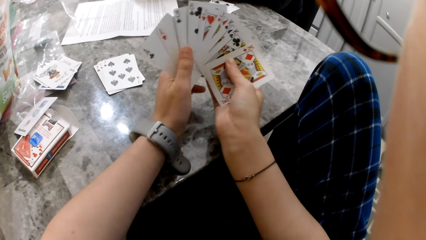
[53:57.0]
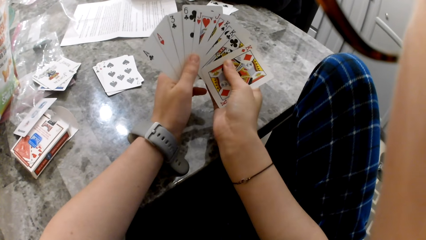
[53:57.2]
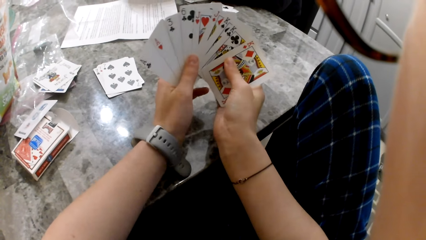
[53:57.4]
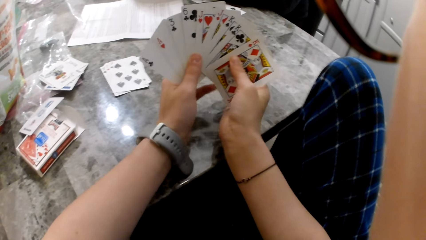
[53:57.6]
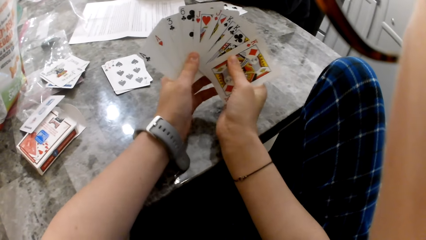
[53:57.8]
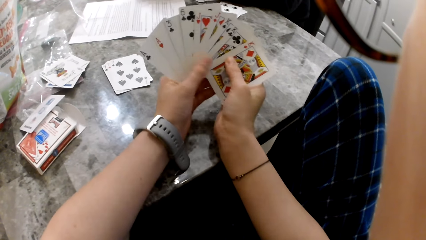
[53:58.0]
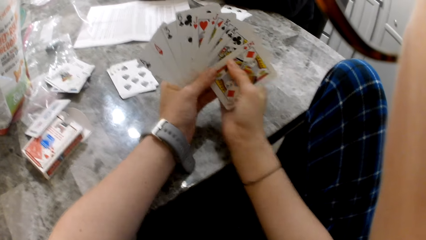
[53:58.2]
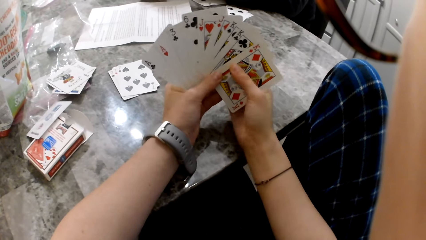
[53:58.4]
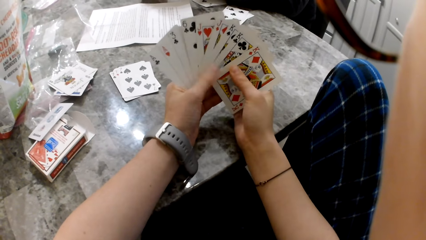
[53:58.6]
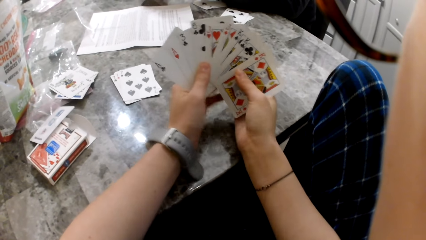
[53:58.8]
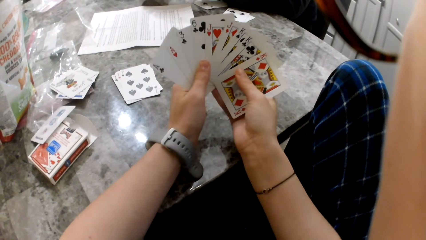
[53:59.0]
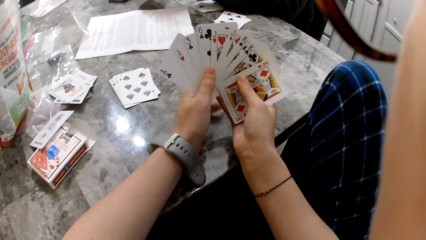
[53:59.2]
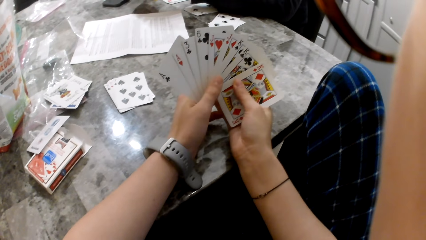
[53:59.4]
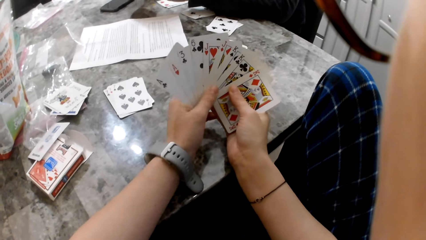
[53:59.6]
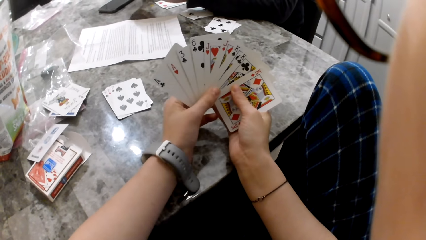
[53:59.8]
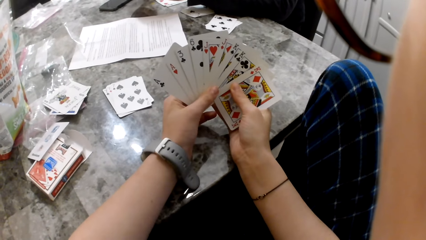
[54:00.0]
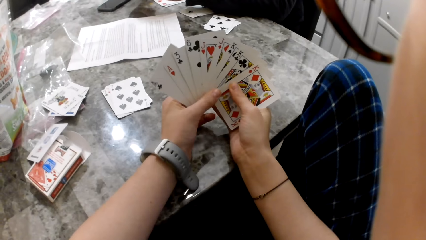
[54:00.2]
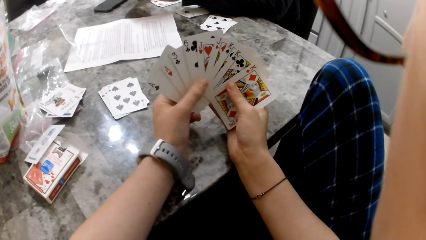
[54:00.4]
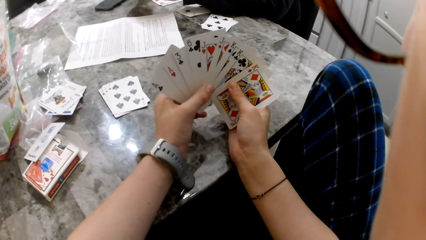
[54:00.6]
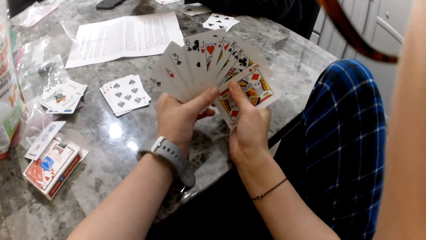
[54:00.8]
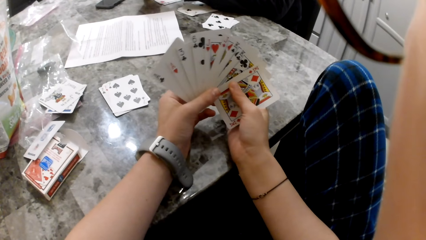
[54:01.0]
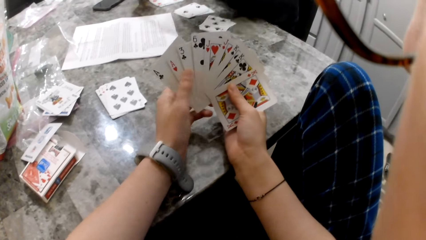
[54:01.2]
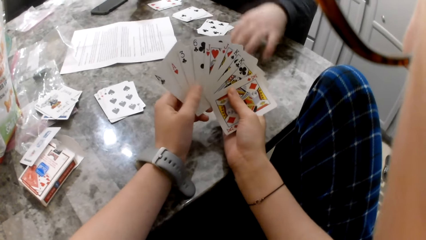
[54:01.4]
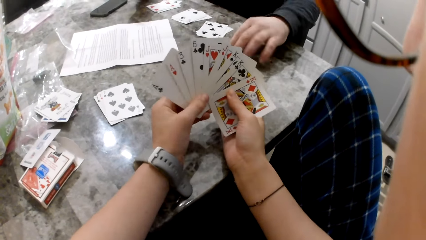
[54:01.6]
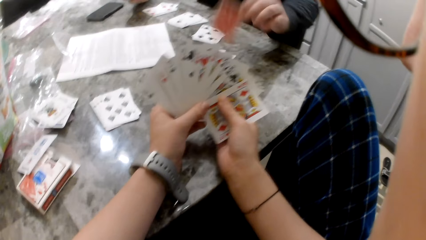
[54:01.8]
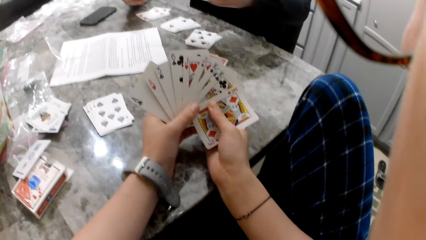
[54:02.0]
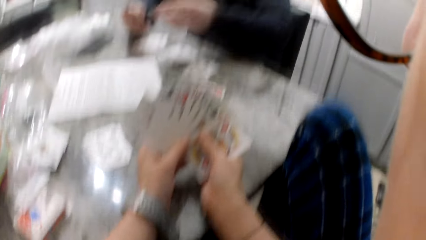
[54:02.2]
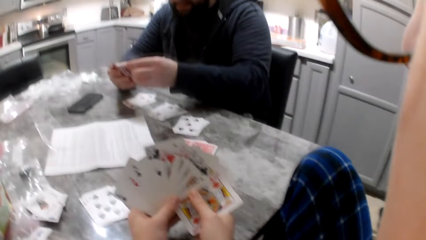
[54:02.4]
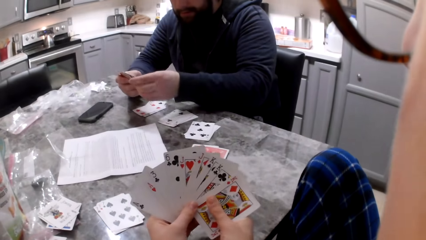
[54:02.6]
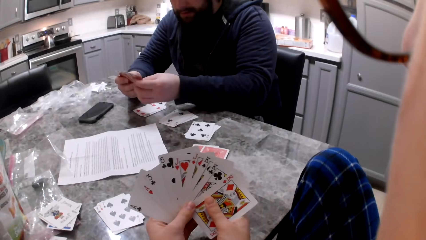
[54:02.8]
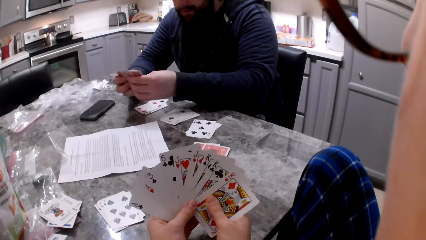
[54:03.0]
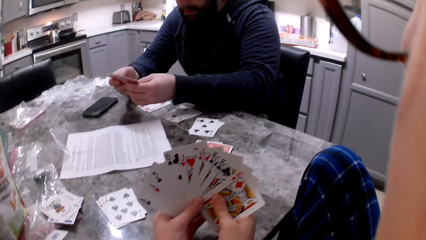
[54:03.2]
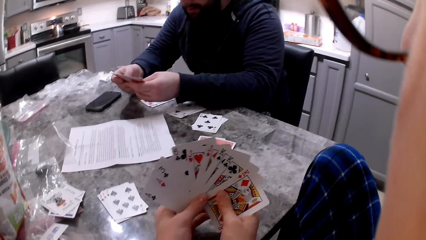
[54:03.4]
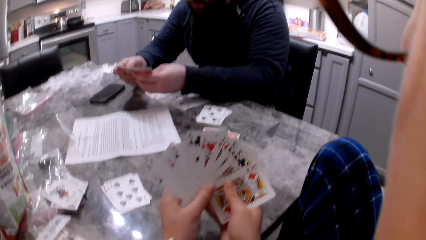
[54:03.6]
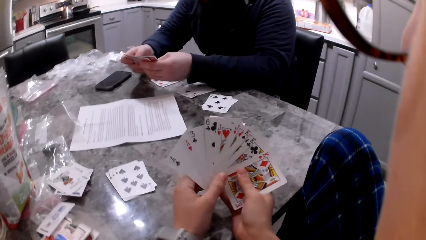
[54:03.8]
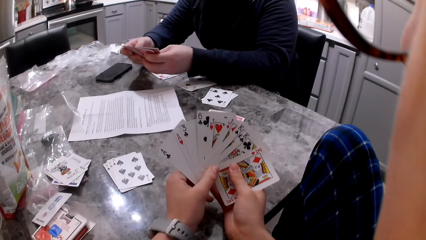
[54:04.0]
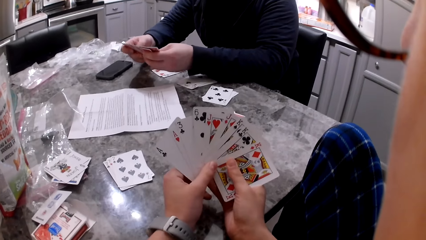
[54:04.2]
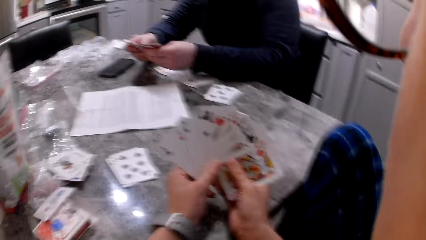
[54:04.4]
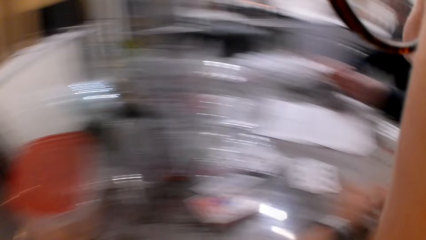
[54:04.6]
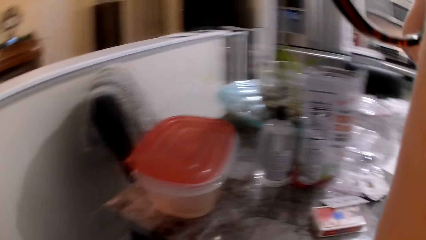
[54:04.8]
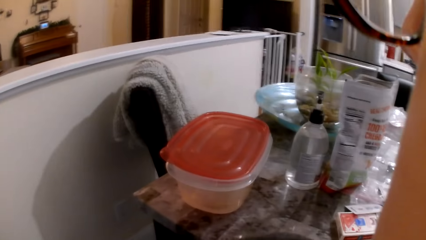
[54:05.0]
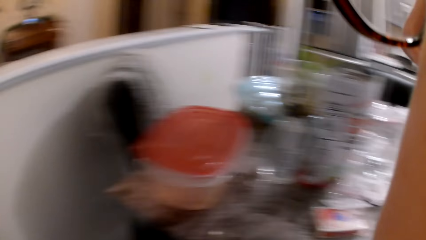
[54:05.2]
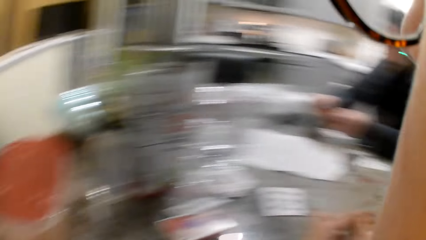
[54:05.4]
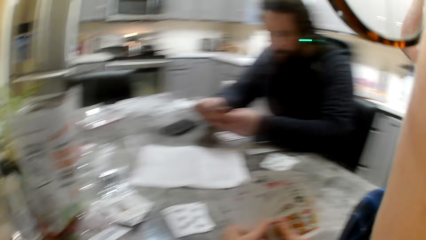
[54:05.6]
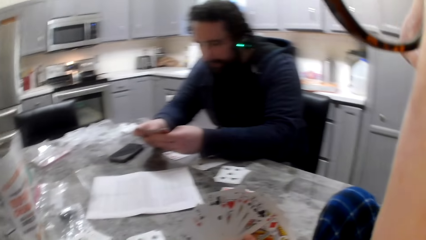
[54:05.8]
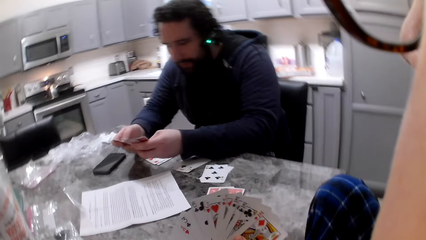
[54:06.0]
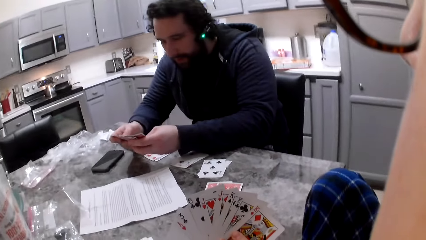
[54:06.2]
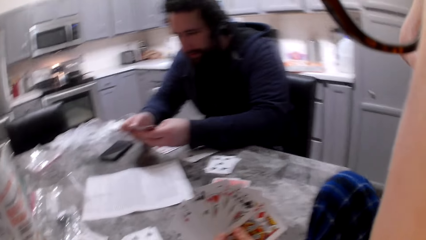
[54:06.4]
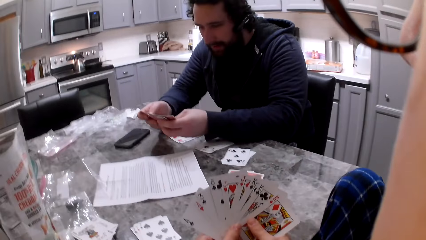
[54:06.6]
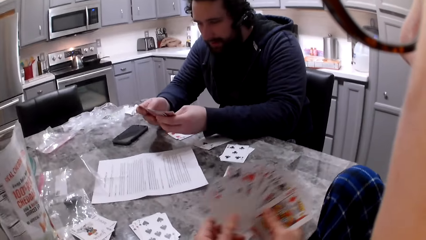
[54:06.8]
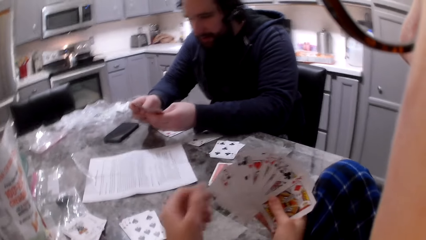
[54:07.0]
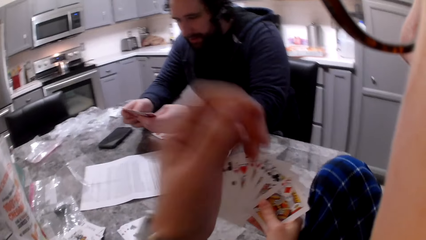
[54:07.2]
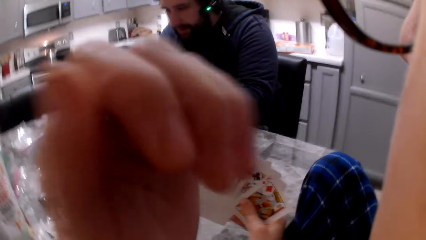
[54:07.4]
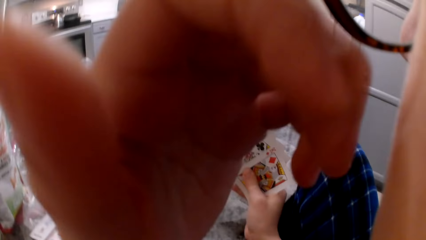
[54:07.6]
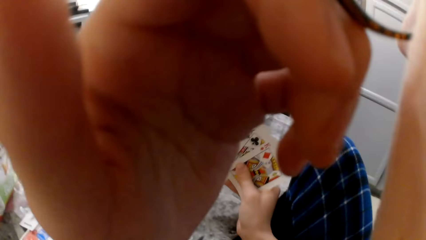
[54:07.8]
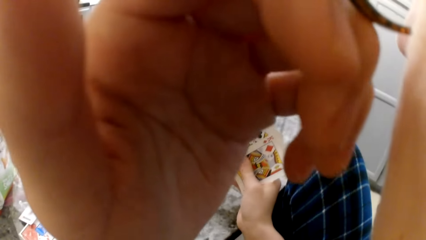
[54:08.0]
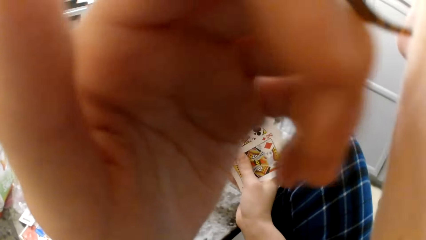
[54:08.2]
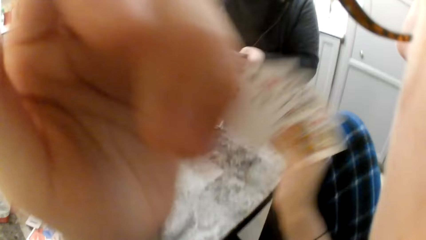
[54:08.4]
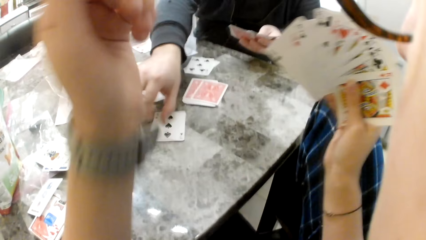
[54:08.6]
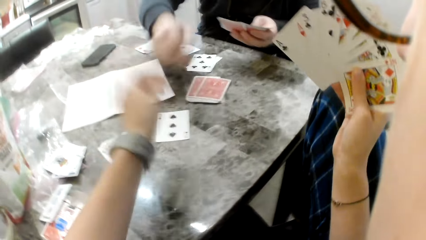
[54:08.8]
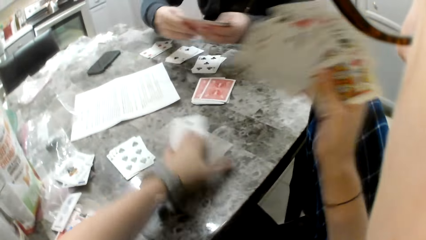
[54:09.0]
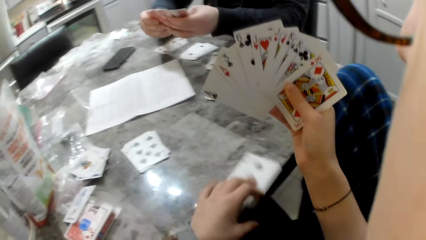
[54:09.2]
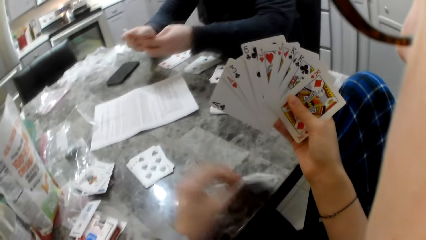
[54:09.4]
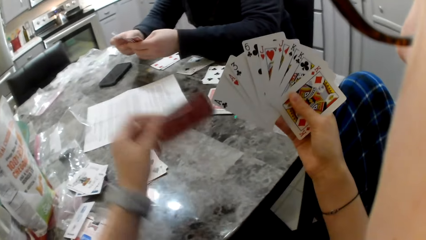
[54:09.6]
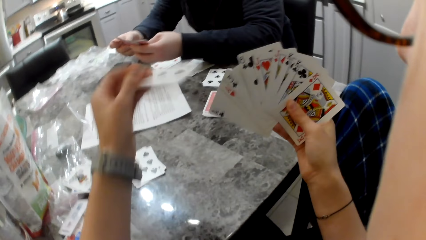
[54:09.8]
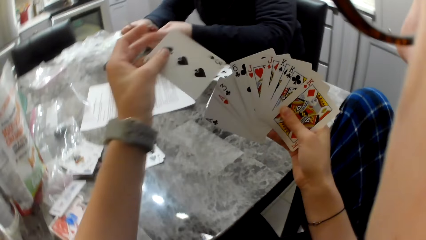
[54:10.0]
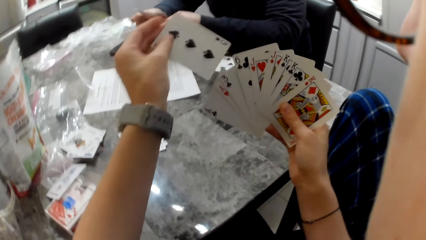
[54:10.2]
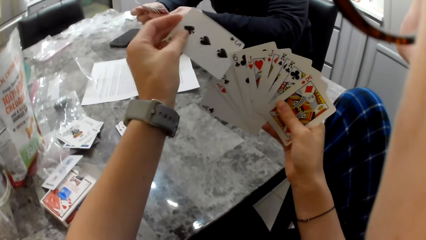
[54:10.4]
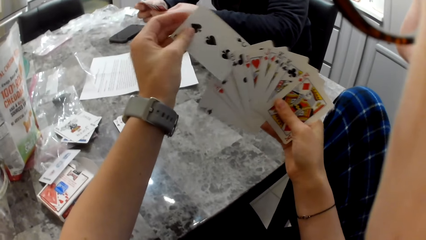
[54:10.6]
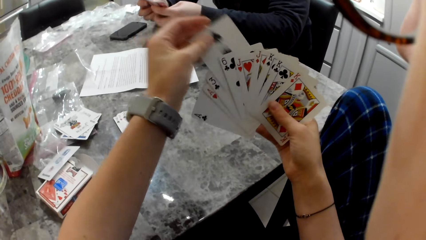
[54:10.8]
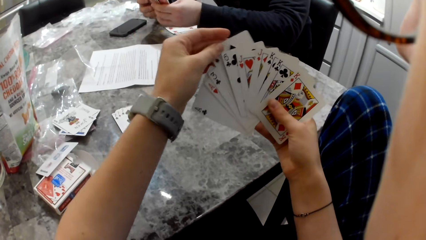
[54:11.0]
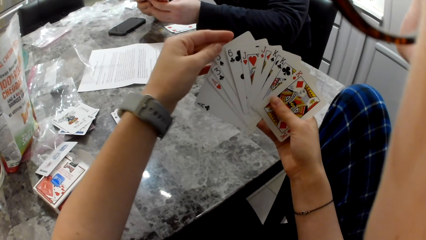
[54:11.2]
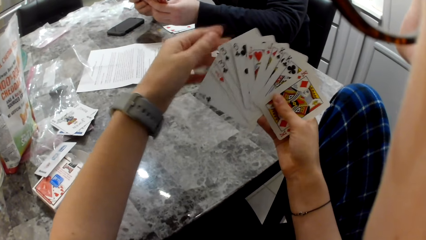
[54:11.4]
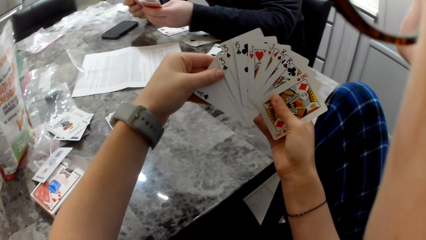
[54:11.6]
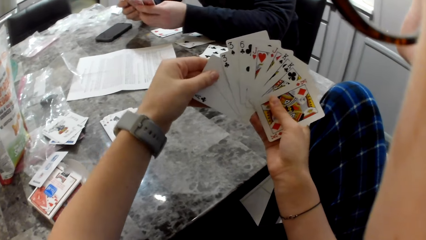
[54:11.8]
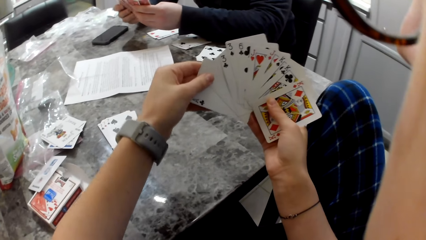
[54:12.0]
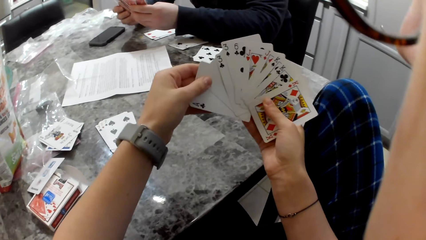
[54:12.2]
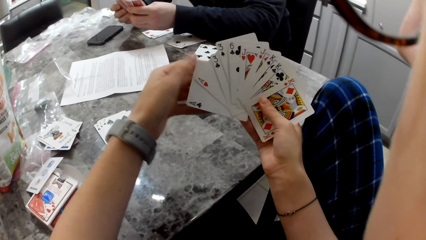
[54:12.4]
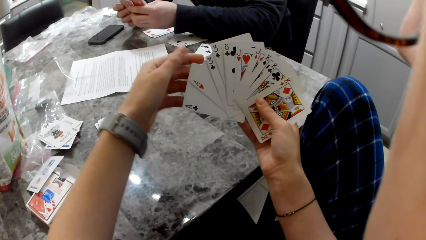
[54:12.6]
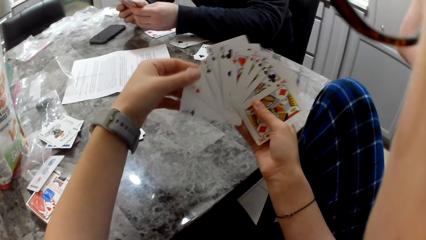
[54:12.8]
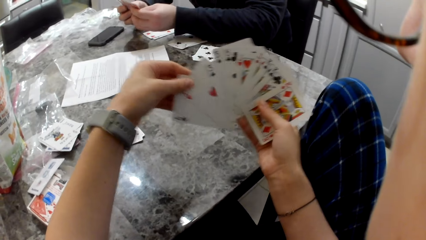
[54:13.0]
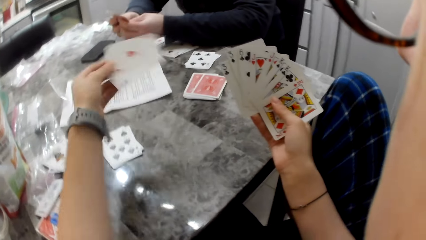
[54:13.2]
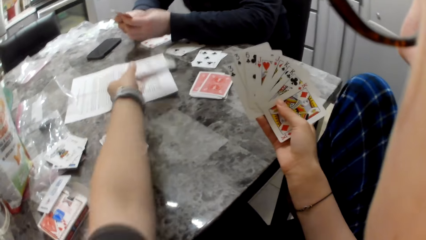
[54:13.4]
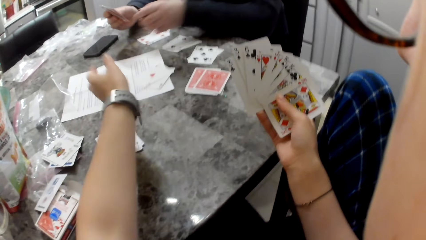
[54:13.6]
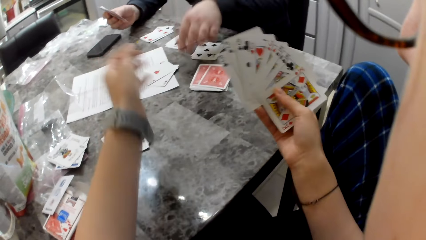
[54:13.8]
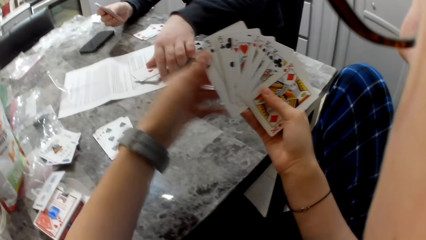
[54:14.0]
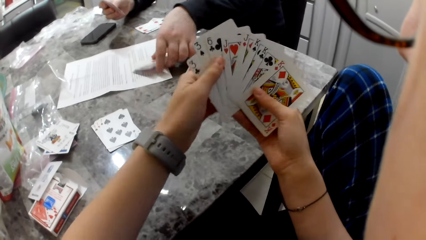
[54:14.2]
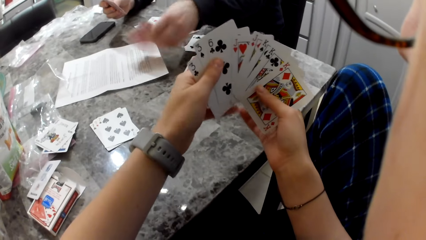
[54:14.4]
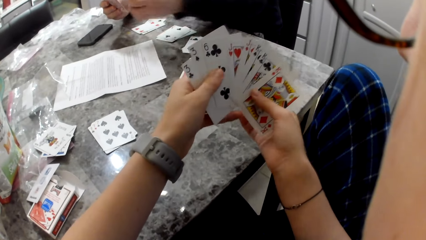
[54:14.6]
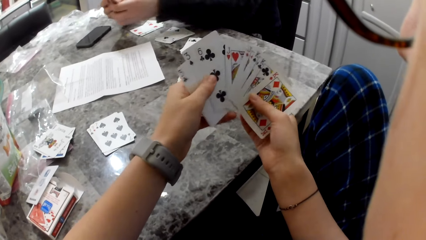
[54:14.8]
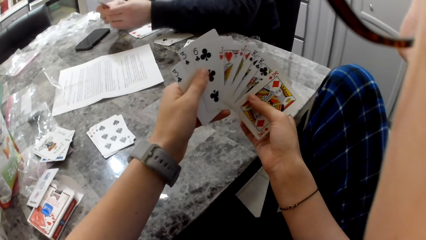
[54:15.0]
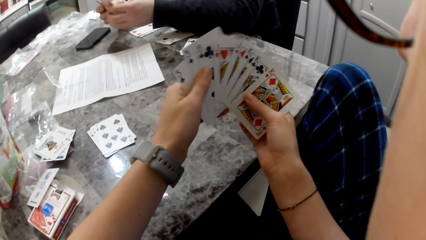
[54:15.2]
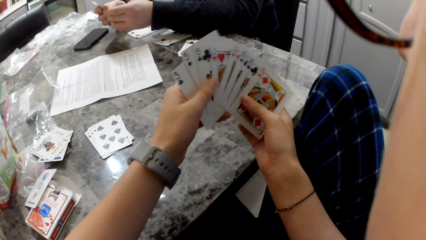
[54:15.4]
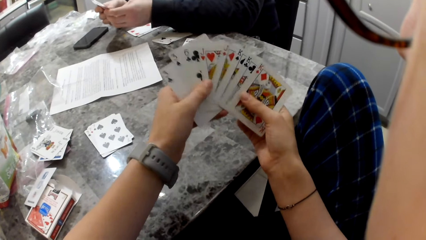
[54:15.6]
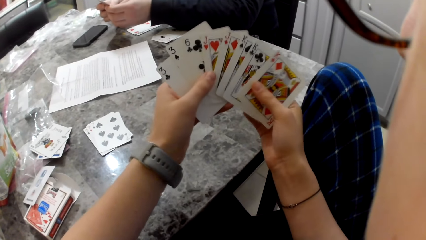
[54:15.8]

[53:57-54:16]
A man picks a card from the pile of cards on the table. The man puts the card in his right hand and arranges the cards in his hands. The camera wearer touches her face with her left hand. The man puts a card on the table. The camera wearer picks a card from the table. She places the card with the cards in her right hand. She drops some cards on the table. The man picks the cards from the table.
